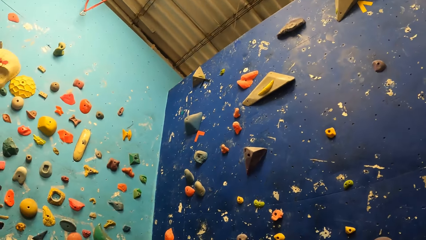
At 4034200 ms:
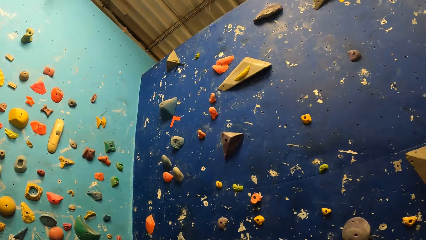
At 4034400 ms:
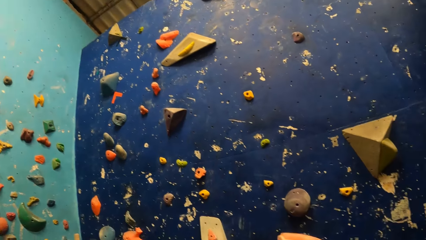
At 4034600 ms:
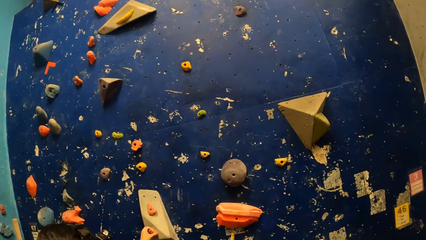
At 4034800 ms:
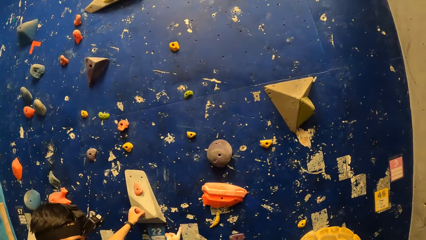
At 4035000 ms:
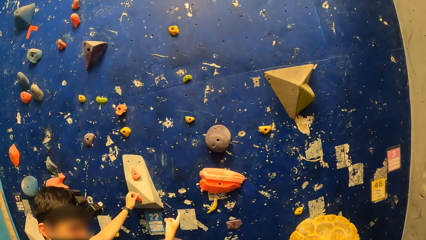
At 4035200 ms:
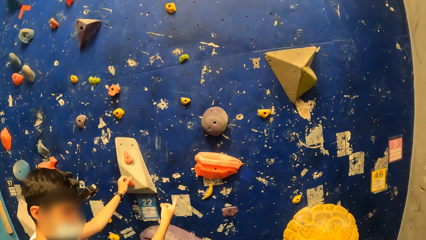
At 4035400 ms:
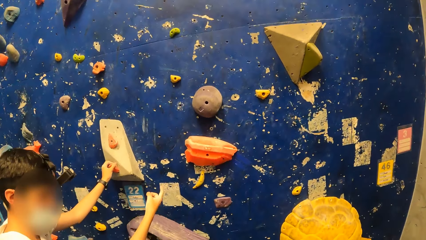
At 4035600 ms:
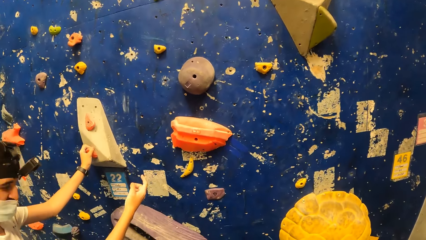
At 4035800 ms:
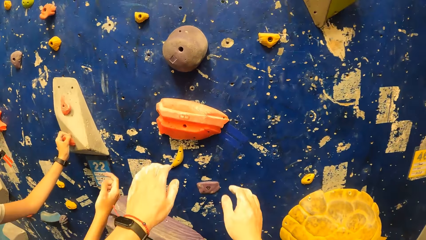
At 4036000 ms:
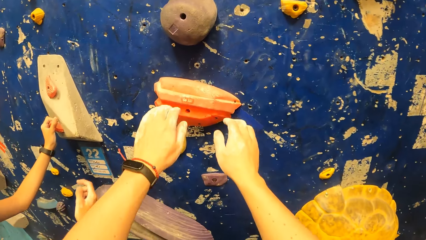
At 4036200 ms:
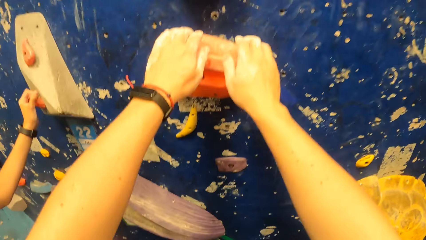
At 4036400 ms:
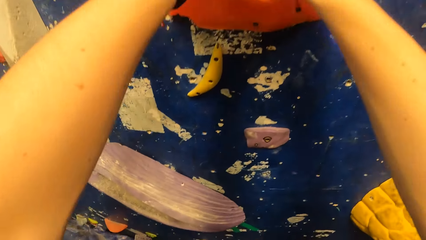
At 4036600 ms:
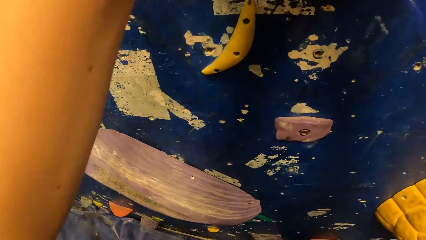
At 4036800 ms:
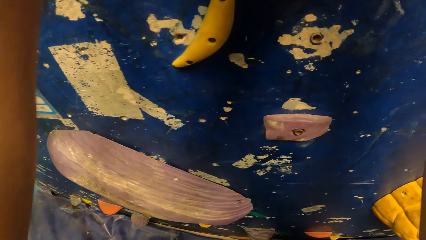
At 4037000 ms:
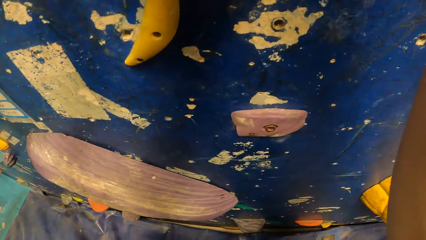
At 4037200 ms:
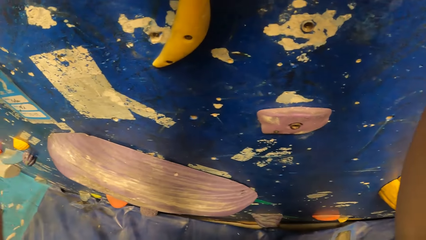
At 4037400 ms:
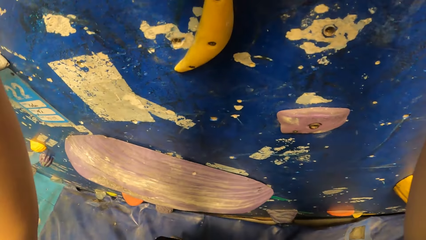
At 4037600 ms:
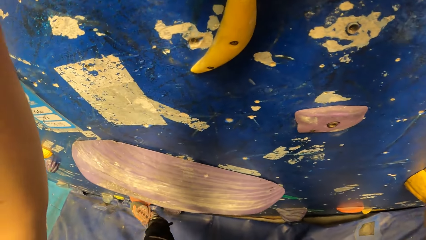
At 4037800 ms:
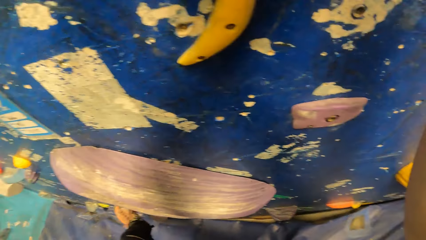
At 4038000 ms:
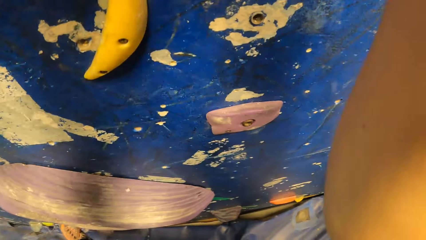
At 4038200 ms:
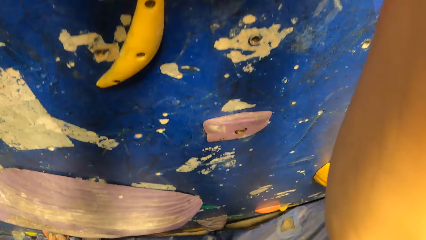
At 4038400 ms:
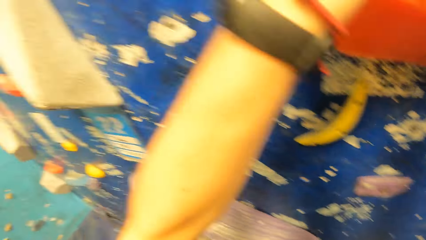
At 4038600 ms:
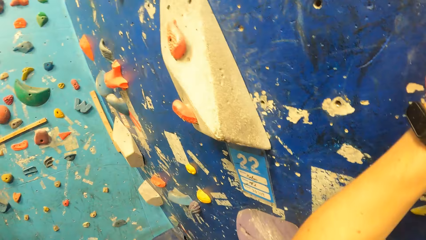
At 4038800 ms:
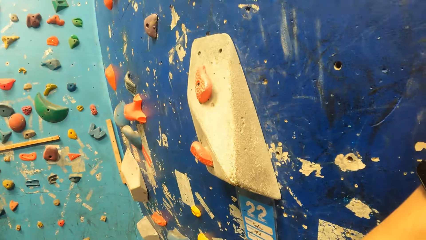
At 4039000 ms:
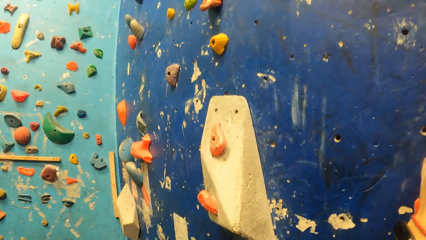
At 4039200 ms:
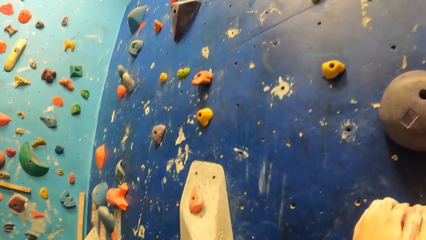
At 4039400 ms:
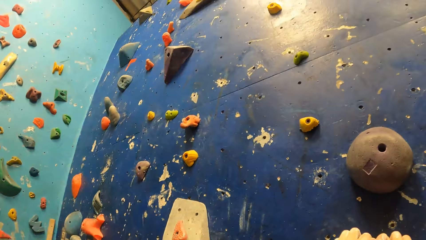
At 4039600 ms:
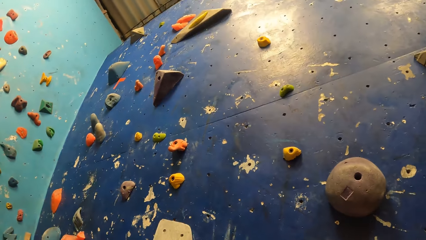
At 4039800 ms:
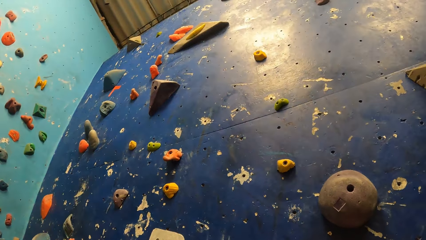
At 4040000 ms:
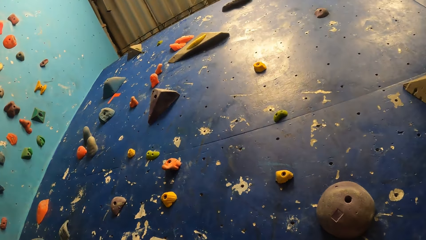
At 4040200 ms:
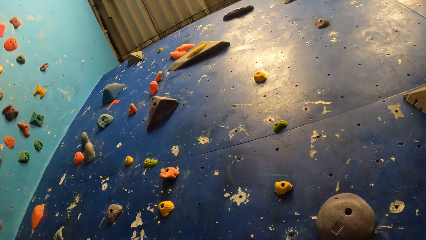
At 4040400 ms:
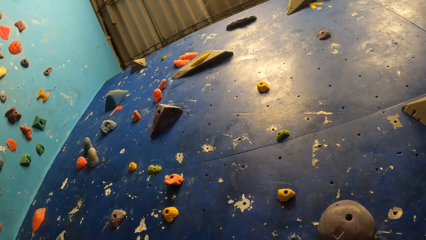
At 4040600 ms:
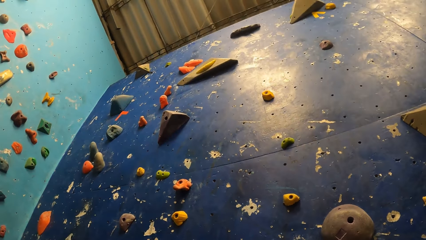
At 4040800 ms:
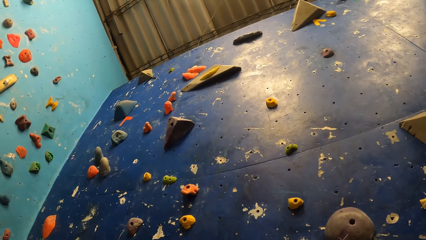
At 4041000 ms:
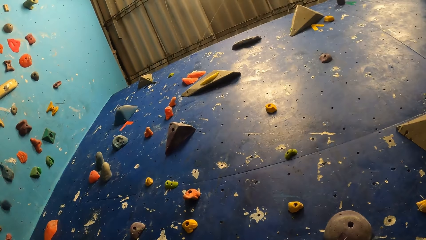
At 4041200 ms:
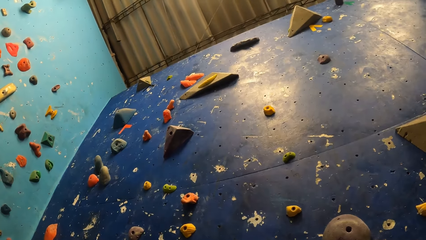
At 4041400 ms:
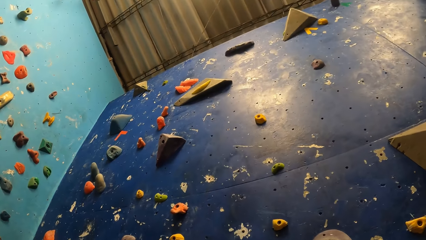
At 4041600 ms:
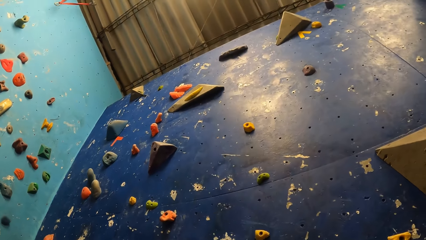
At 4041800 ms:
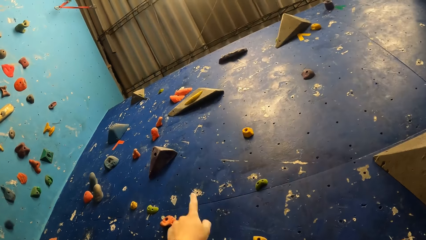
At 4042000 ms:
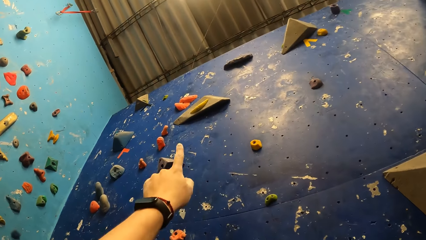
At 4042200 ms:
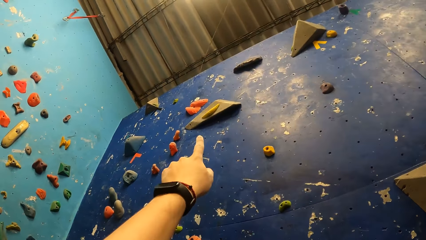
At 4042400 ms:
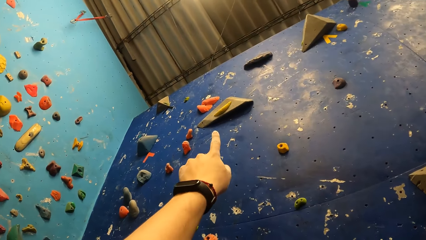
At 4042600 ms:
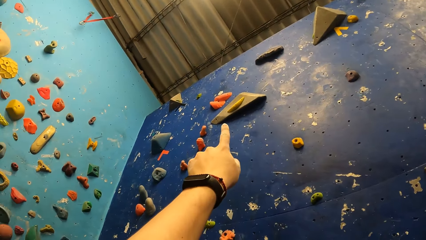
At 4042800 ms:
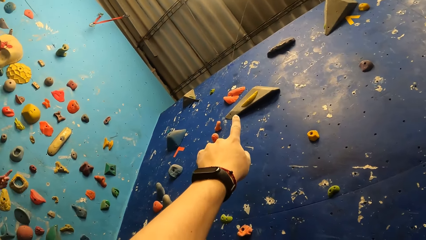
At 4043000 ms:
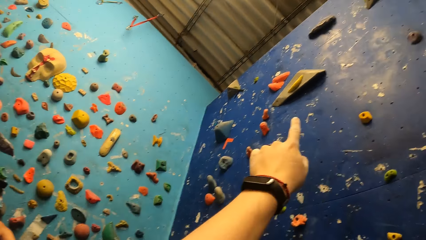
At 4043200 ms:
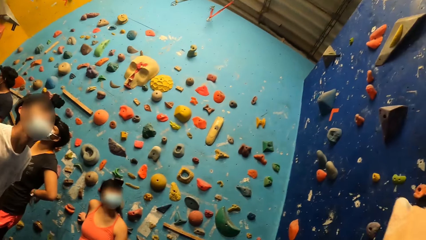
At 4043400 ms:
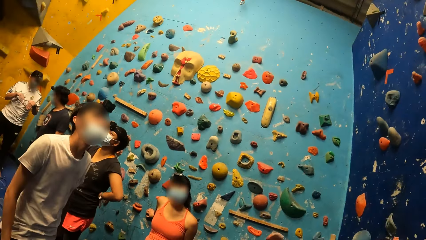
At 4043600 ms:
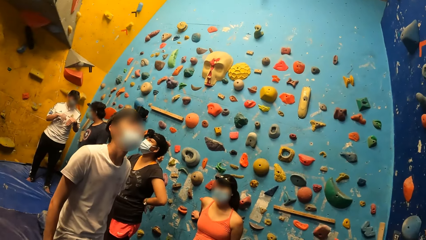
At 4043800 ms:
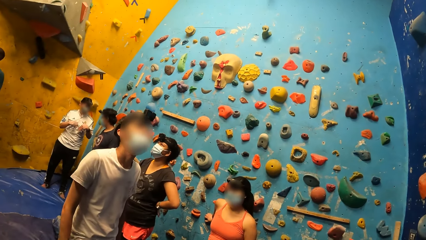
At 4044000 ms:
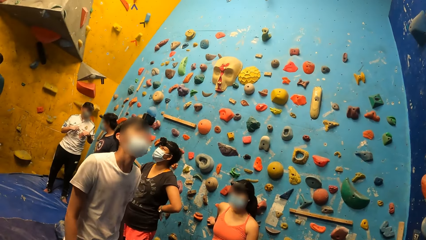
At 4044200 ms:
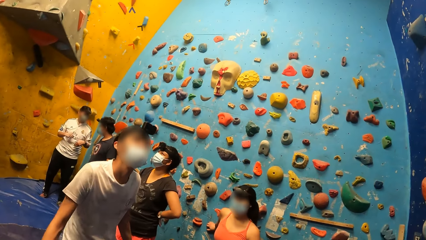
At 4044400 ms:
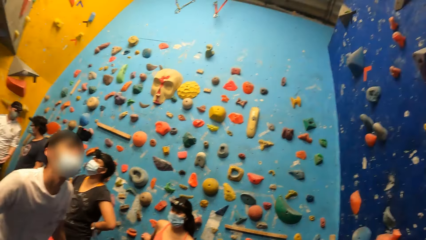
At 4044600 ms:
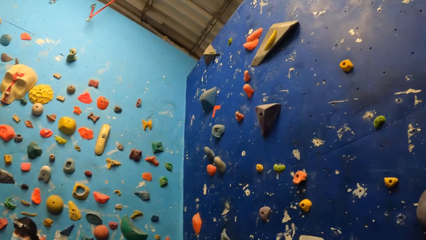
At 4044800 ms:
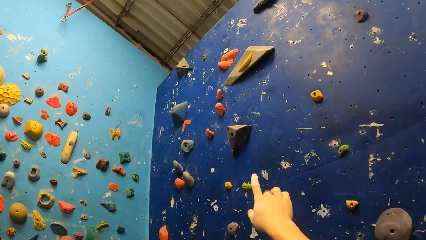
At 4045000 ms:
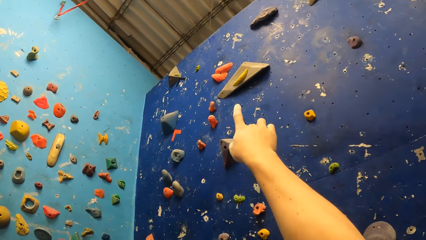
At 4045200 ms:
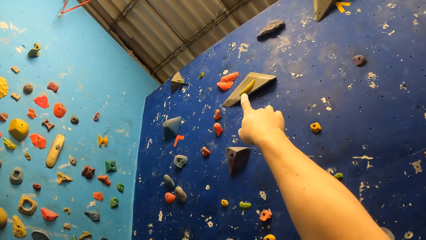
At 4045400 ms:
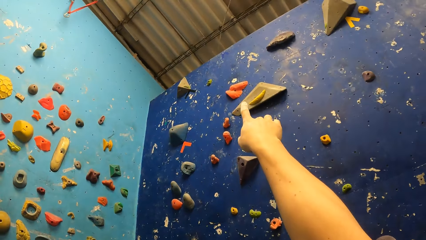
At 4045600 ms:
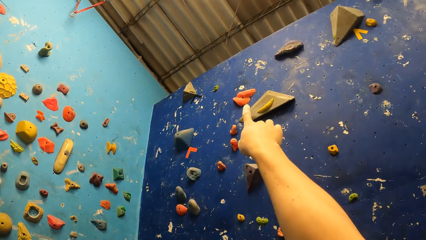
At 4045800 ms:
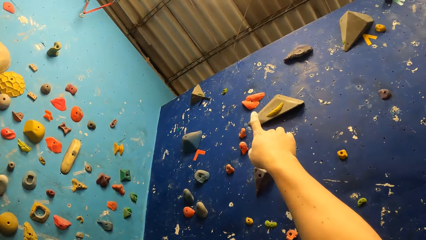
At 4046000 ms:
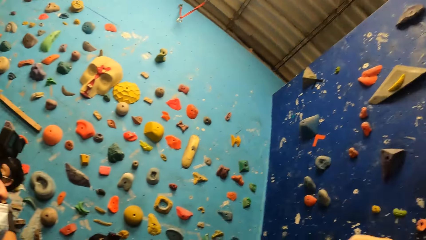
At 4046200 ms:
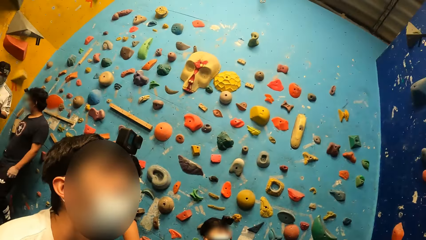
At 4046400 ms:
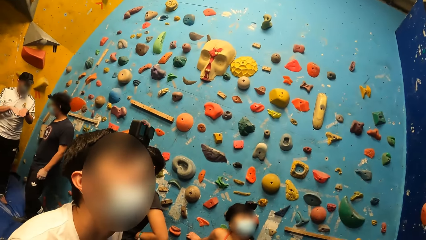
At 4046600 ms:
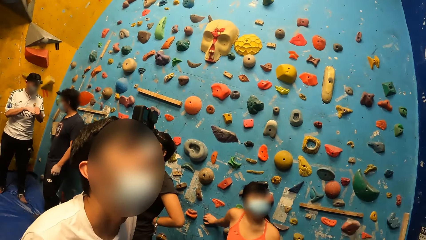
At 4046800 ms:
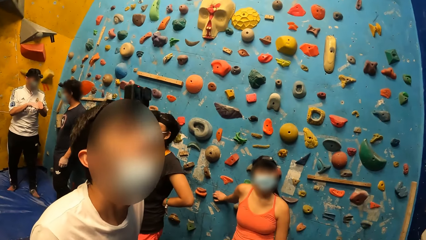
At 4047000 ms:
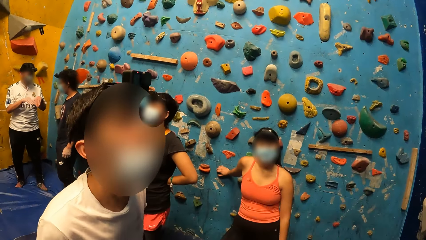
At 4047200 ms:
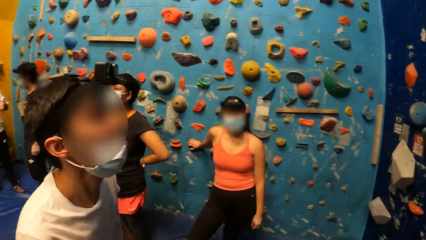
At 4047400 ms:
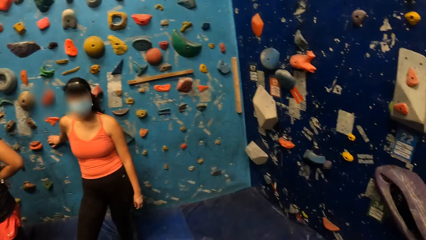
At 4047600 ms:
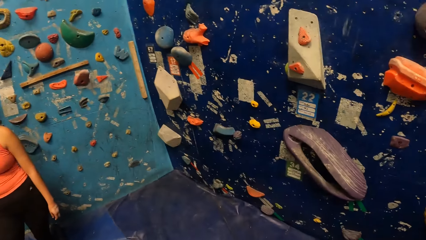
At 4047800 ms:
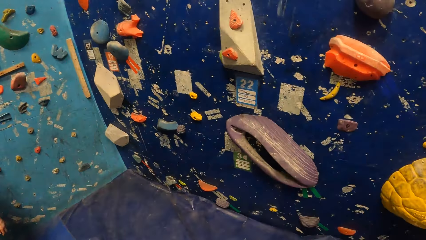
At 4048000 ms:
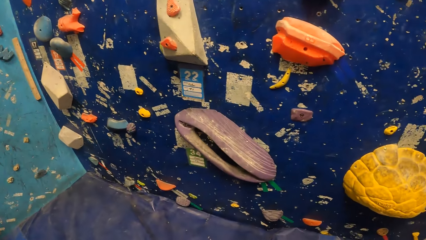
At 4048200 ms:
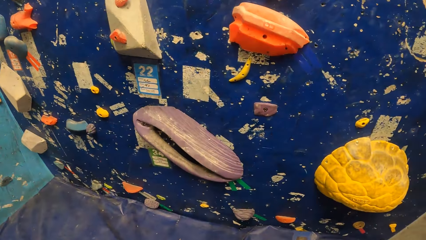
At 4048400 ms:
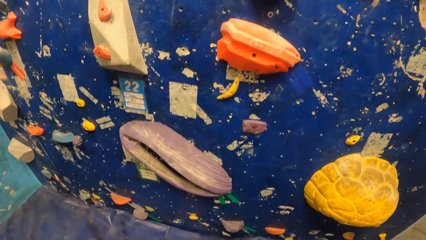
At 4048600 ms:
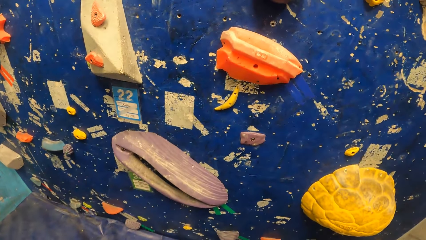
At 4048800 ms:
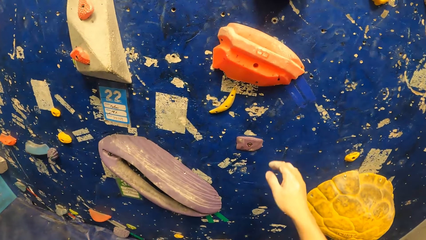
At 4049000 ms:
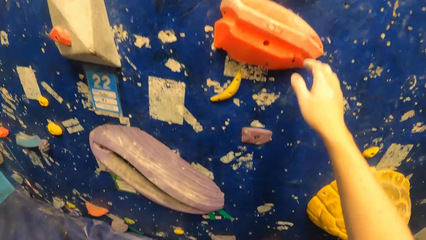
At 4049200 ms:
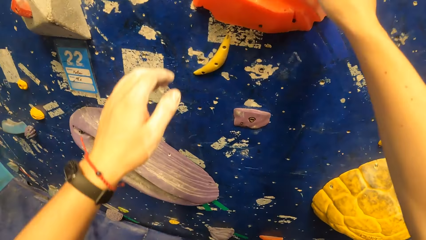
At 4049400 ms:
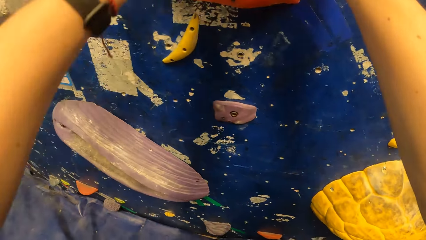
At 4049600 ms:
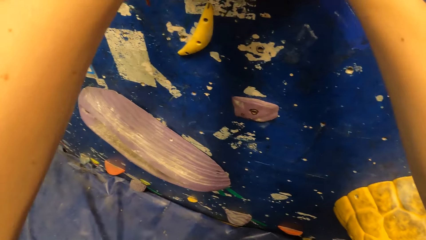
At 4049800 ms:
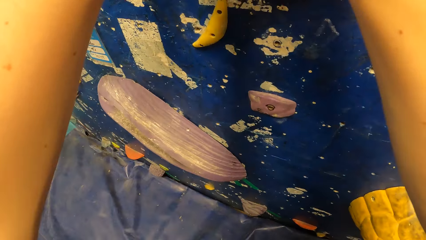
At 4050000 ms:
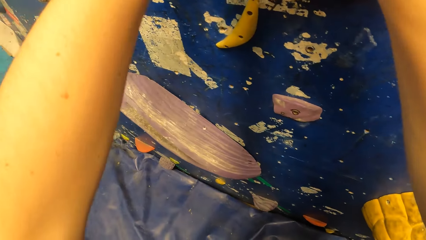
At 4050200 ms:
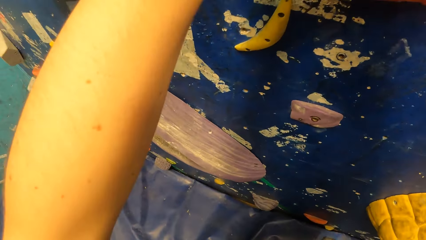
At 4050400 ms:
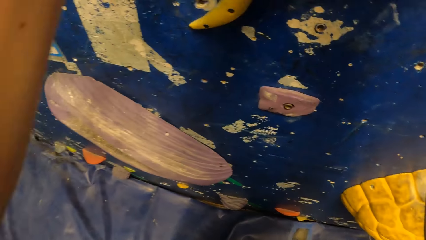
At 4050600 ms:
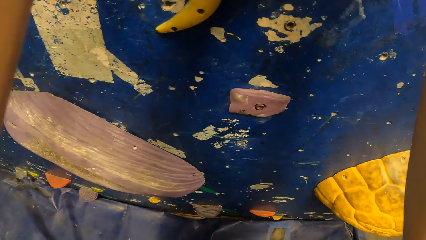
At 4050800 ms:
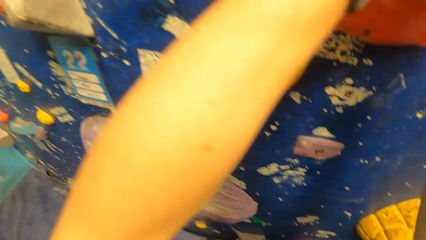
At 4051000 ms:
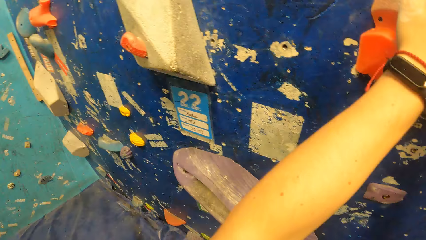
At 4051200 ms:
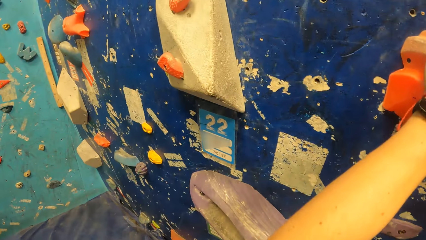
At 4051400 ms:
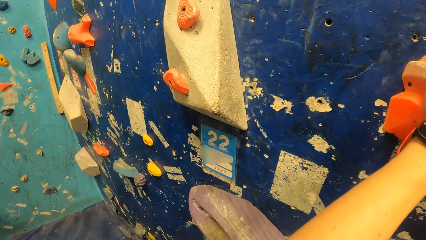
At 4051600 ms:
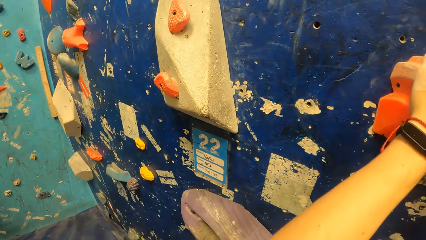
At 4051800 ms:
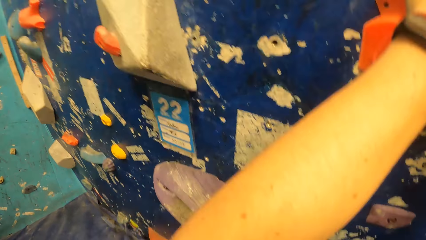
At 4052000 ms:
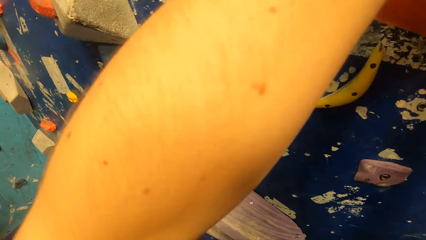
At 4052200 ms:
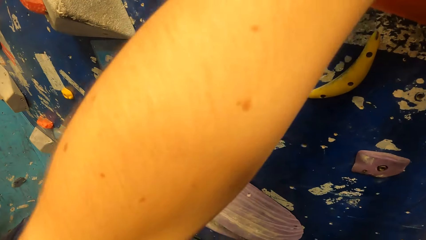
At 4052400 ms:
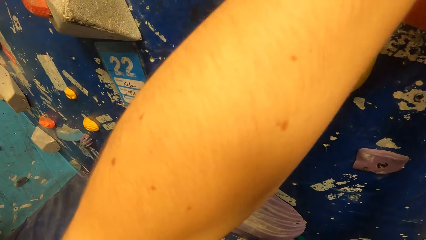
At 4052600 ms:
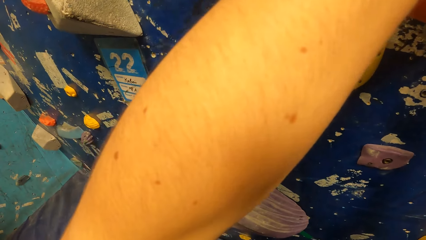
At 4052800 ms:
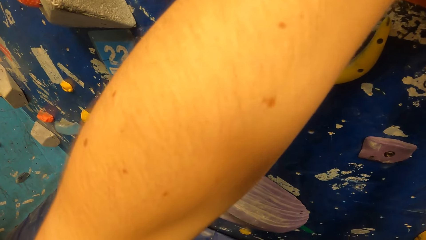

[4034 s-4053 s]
A man holds a hook. The camera wearer climbs the bouldering wall. He holds a hook with both hands. He looks at the climbing board. He gestures his hand. He looks around the room. He gestures his hand. He looks around the room. He holds a hook with both hands.
